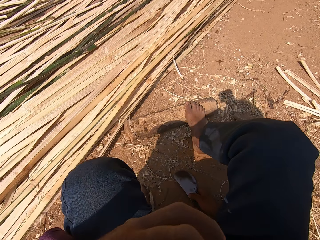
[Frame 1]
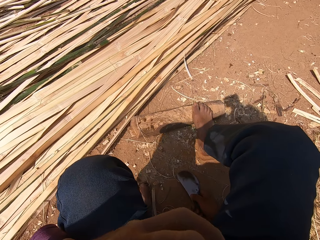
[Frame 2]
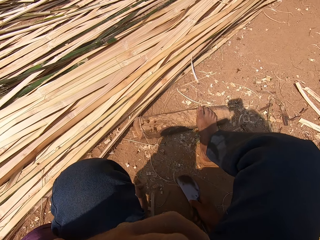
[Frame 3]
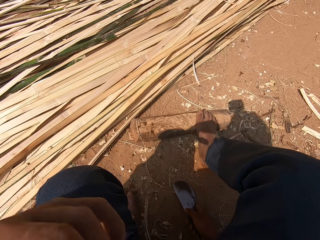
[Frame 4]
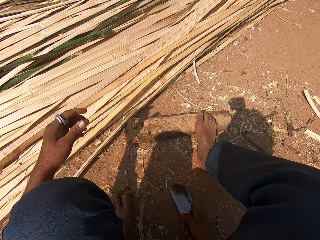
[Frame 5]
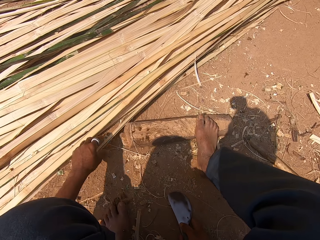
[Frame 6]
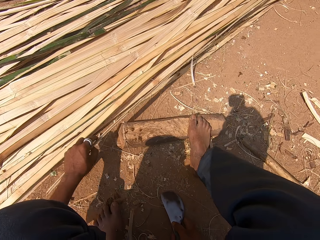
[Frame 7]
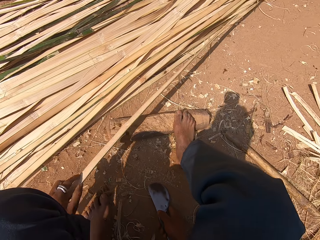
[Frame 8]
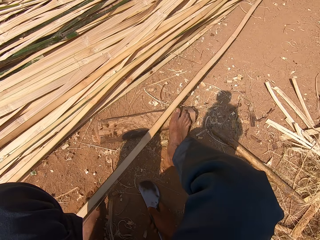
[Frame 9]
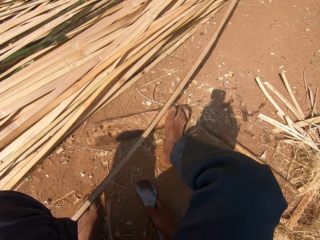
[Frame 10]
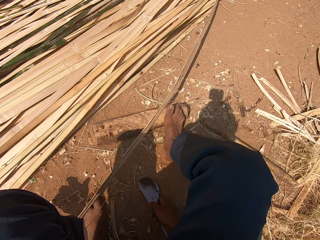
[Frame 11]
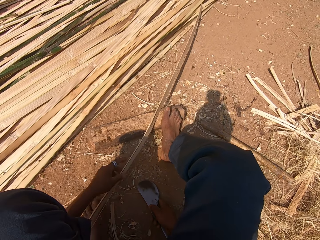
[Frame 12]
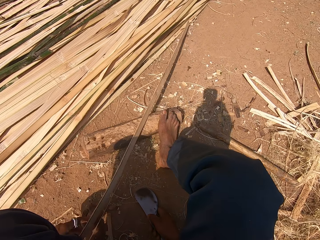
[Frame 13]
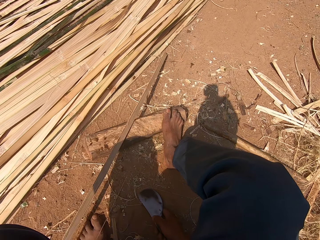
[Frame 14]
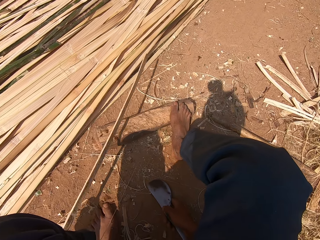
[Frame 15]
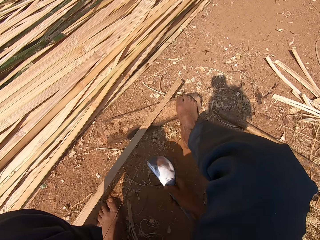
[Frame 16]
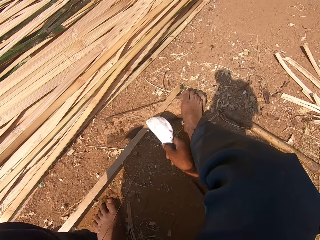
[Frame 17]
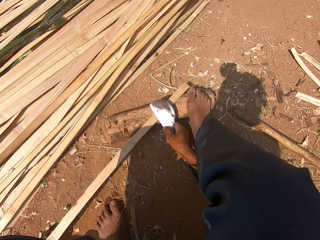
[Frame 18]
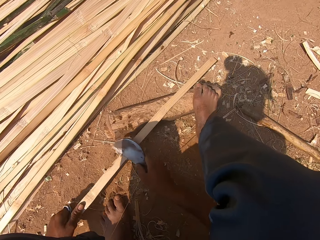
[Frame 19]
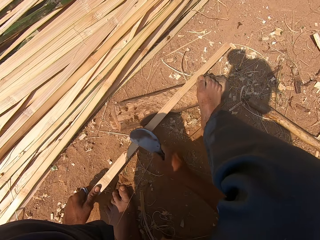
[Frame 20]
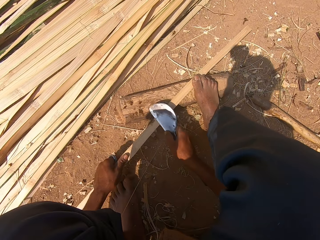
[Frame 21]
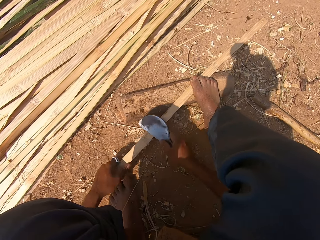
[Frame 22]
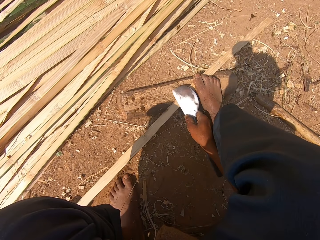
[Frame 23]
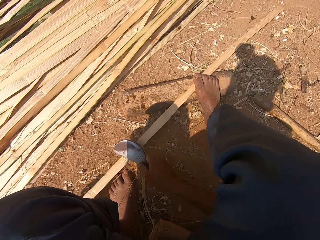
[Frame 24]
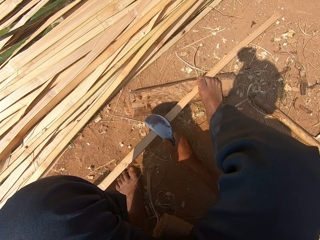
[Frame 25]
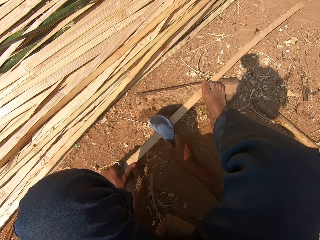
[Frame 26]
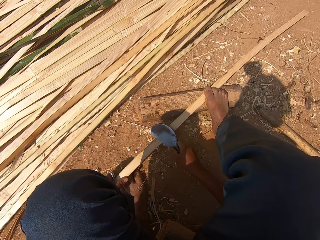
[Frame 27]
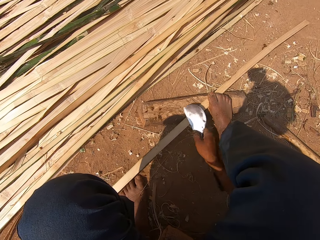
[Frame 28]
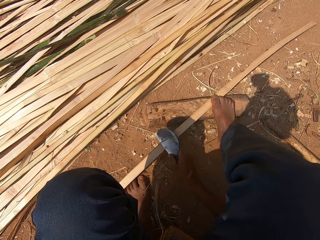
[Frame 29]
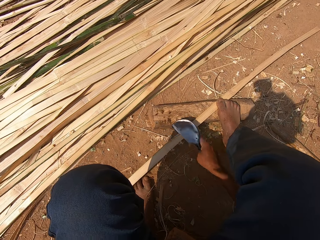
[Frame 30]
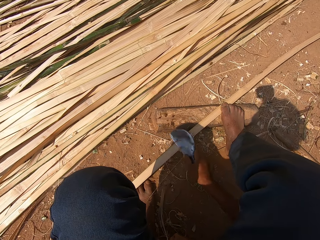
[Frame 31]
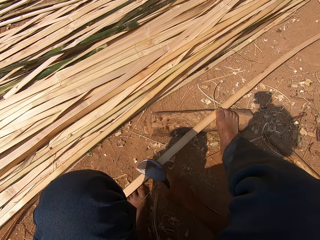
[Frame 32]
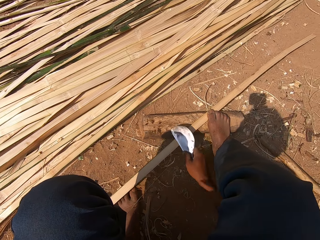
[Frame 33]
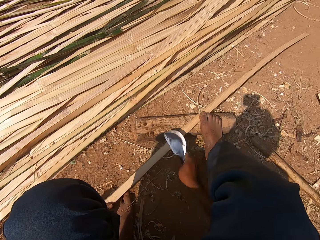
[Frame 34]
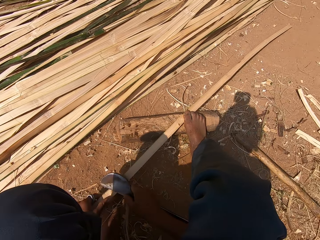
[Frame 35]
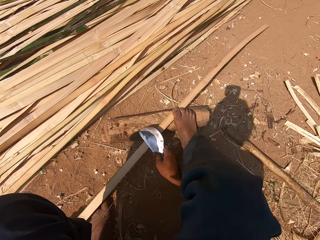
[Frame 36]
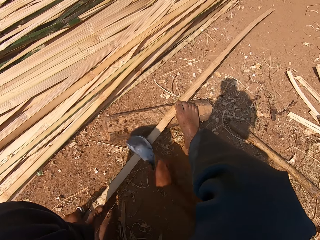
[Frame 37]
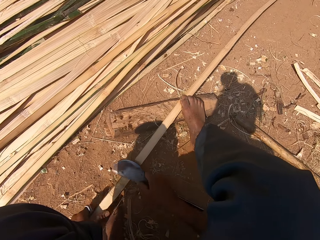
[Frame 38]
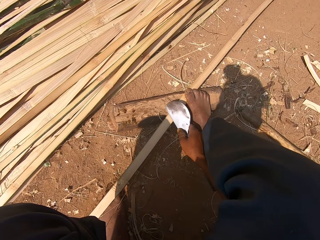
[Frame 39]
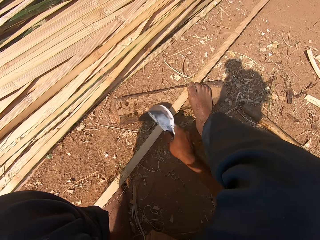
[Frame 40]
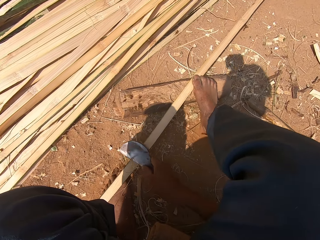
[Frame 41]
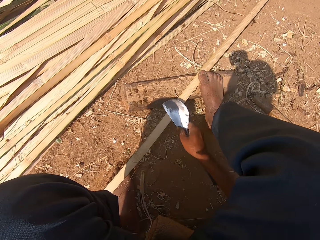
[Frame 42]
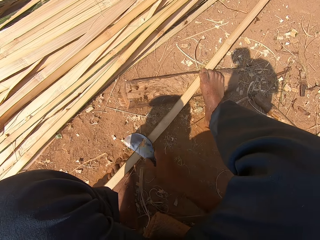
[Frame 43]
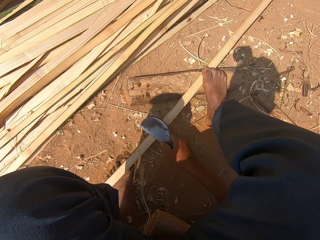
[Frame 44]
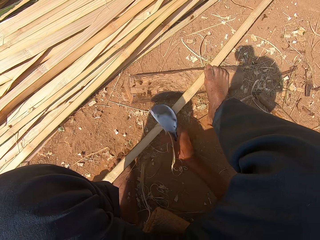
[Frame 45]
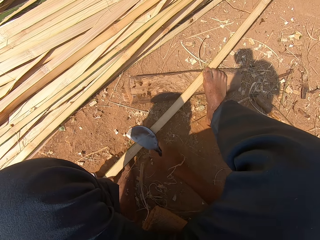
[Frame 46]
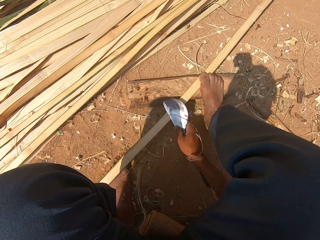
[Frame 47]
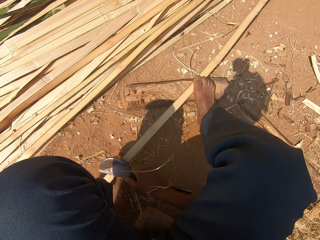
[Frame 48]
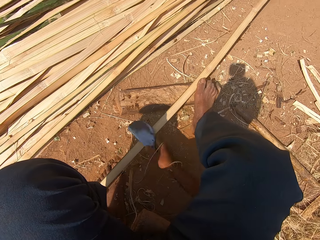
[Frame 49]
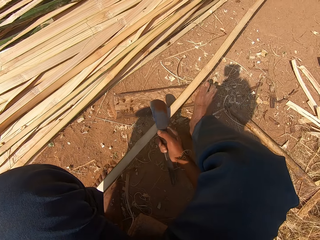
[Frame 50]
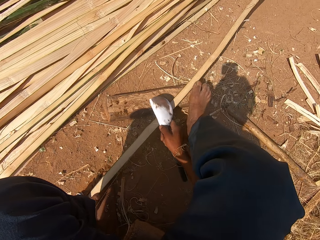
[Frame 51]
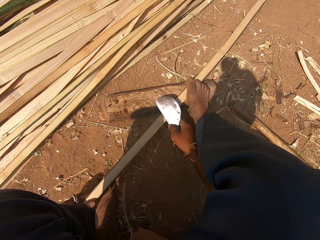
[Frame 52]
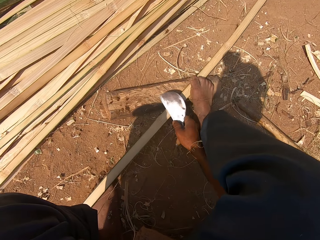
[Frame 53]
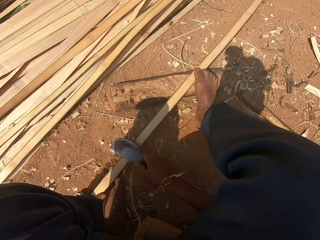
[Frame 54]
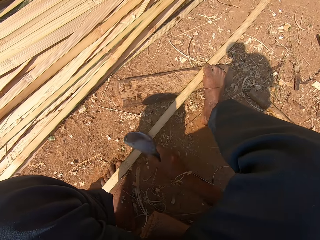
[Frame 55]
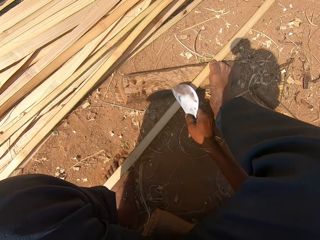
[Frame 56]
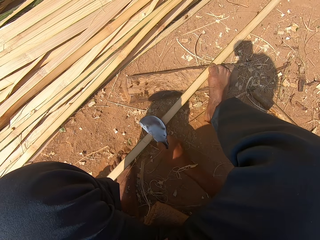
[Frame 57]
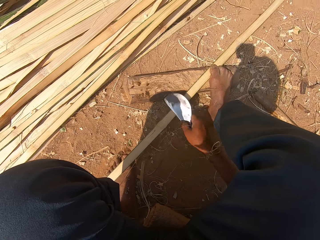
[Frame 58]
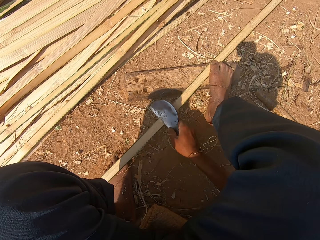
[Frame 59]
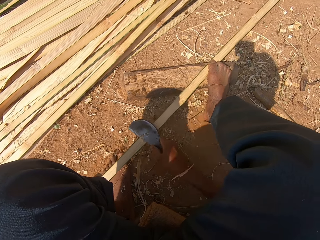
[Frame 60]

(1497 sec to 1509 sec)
The camera wearer sits on the ground. They pick up the piece of bamboo stick on the ground. They smoothen the bamboo stick with a knife. They remove the remaining bamboo.

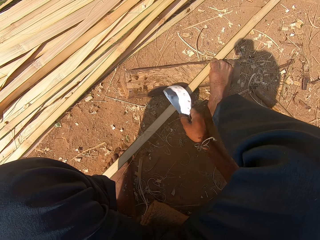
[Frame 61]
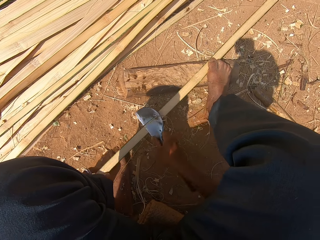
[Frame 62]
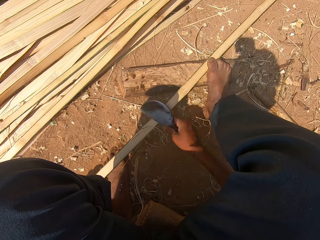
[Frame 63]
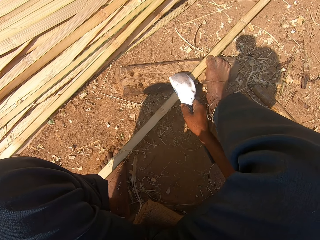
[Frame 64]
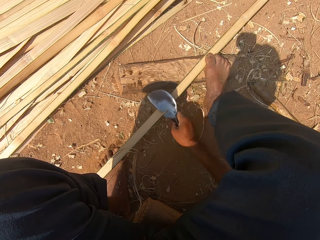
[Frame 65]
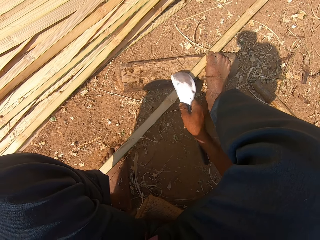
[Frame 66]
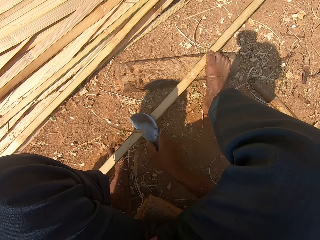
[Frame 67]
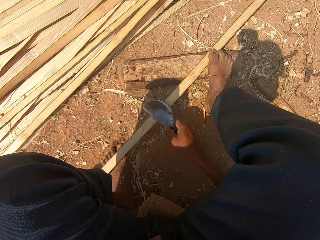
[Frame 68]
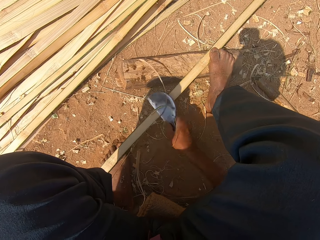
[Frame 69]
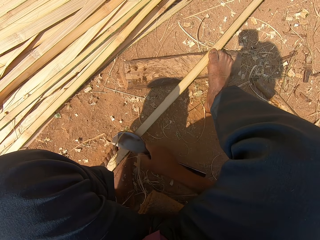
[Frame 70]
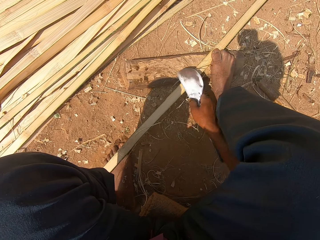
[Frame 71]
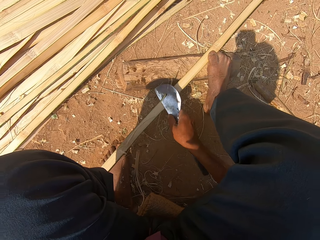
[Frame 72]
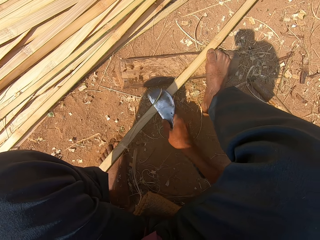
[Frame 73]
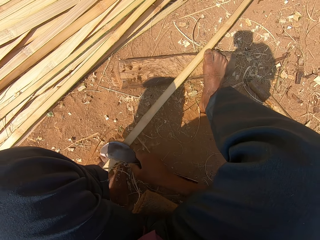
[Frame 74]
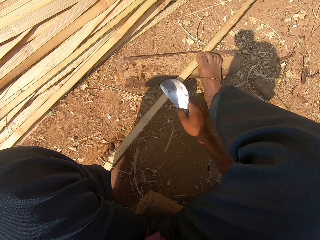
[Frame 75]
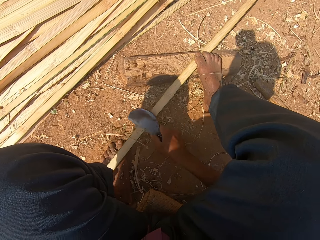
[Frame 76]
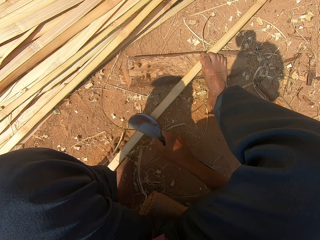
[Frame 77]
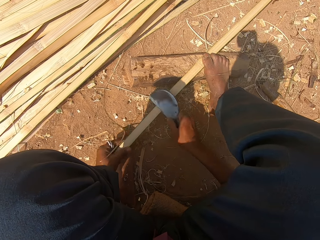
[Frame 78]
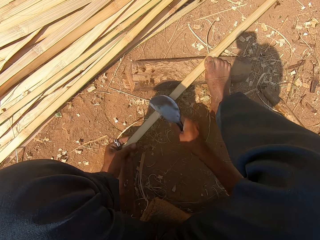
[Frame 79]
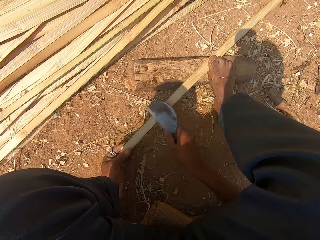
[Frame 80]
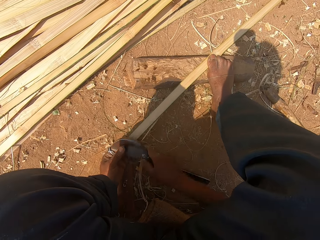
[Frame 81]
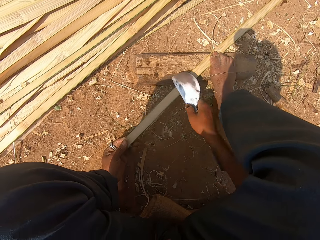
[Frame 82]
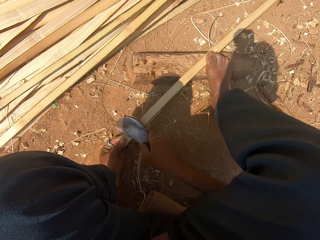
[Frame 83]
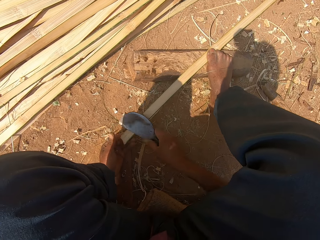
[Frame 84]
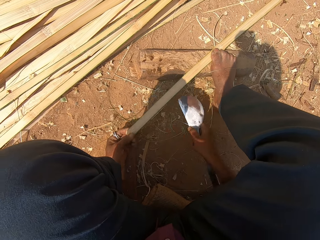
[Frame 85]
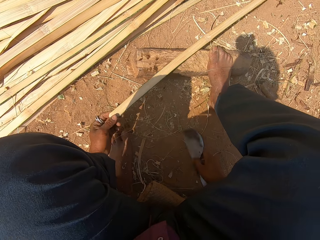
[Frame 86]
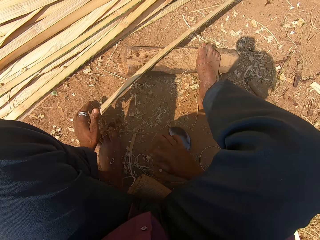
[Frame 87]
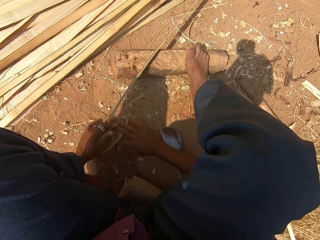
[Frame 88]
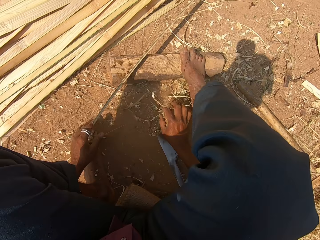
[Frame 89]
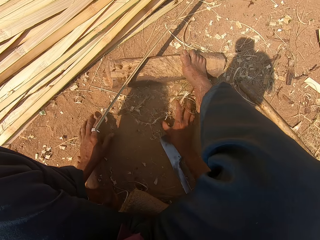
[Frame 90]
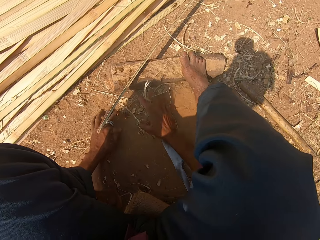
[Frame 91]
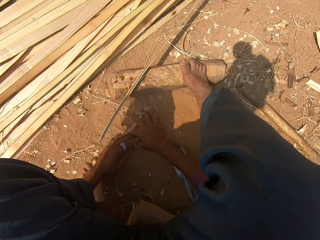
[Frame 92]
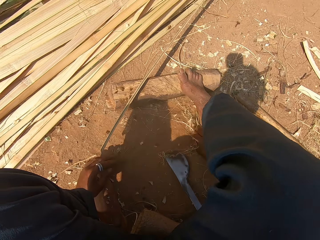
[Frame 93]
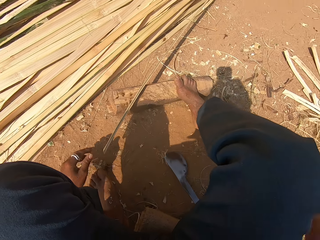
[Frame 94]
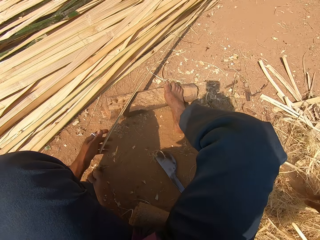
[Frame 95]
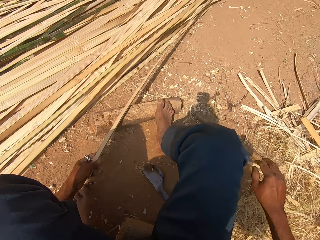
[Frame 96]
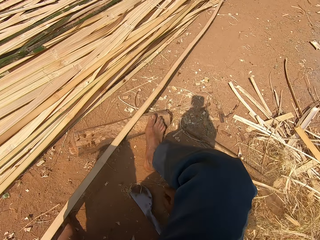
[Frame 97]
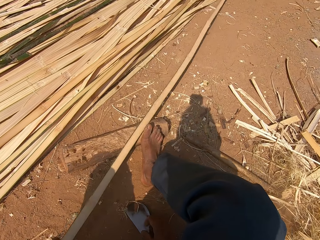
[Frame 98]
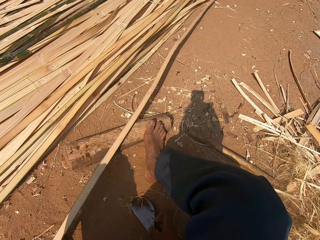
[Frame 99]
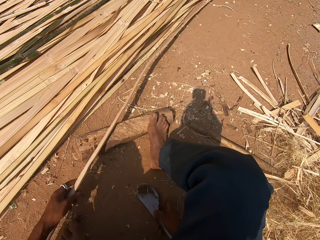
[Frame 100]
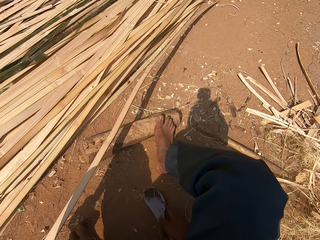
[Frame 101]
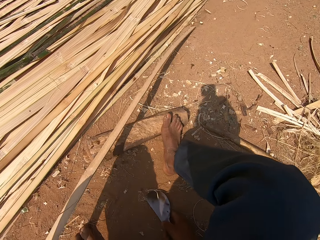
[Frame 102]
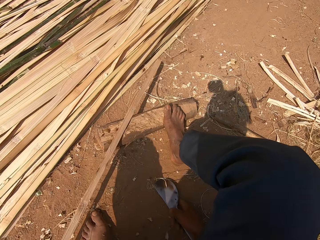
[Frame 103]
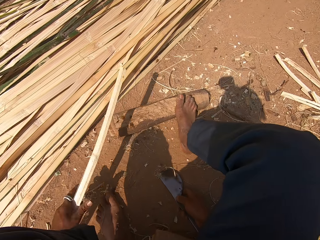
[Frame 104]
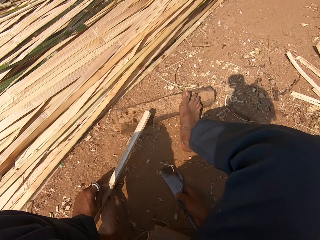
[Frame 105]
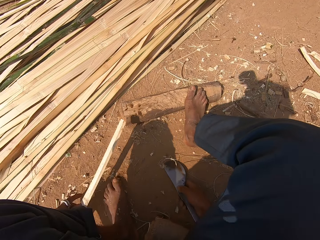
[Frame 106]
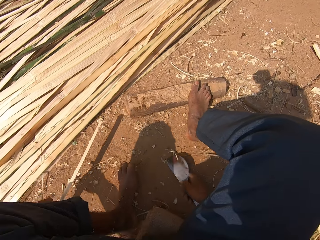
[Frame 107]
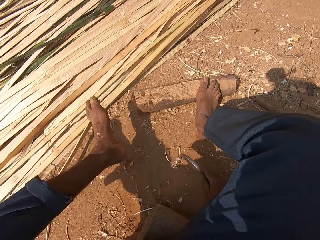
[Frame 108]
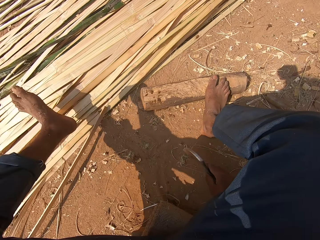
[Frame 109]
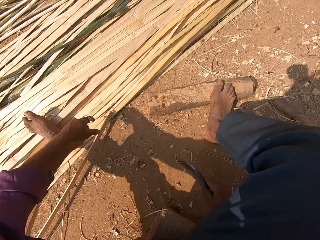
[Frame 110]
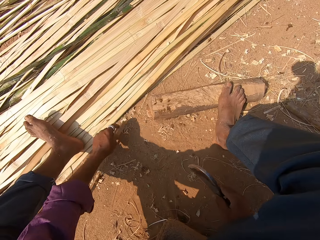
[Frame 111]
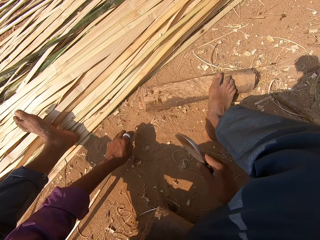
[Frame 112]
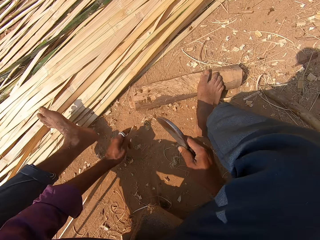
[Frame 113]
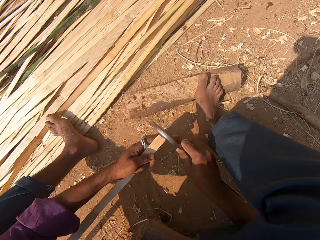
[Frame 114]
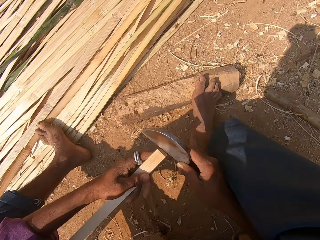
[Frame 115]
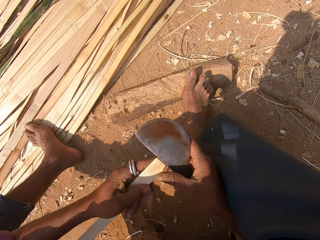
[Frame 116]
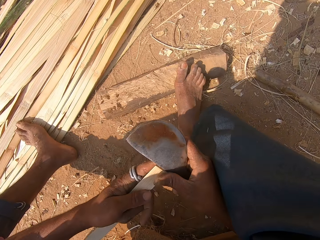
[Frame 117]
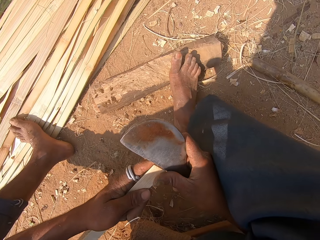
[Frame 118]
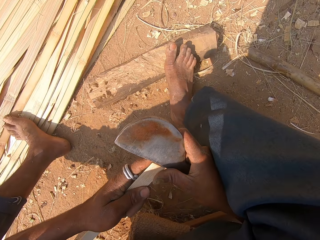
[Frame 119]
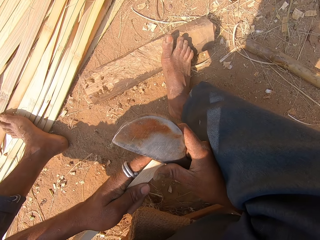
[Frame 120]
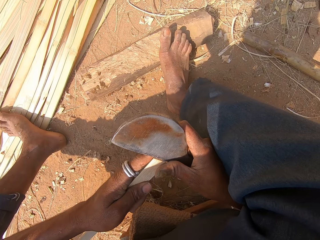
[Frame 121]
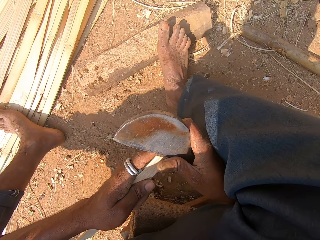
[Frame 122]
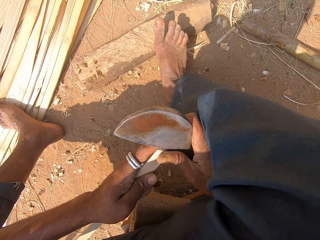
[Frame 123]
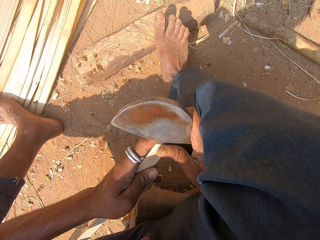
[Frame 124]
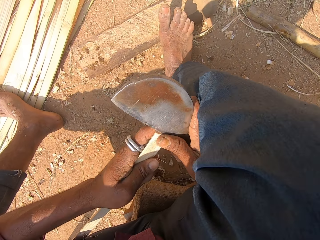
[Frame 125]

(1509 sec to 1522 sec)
The camera wearer places the curved knife on the ground. He moves the piece of bamboo stick on the ground with his hands. He removes the remaining bamboo on the ground. He picks up the piece of bamboo stick on the ground and moves the piece of bamboo stick with his hands. He pulls the bamboo and touches his legs. He cuts the bamboo stick with the knife.
